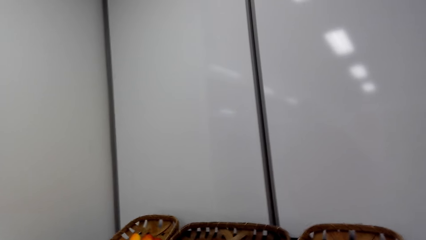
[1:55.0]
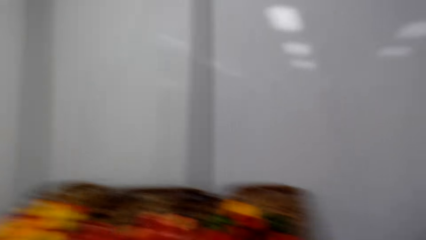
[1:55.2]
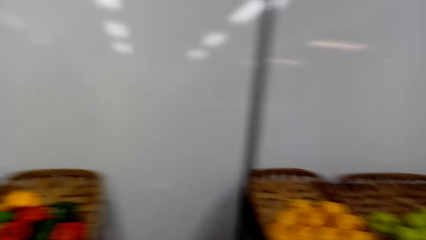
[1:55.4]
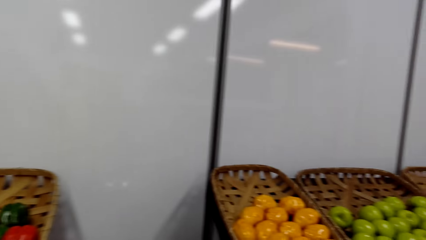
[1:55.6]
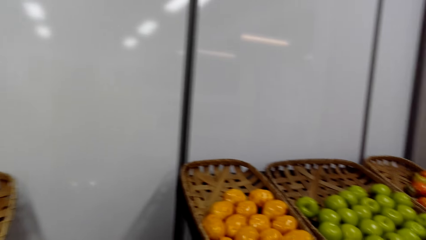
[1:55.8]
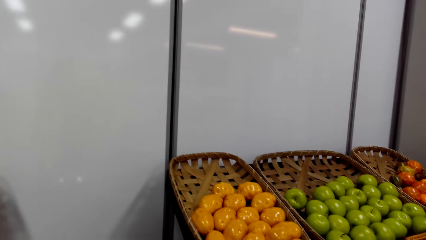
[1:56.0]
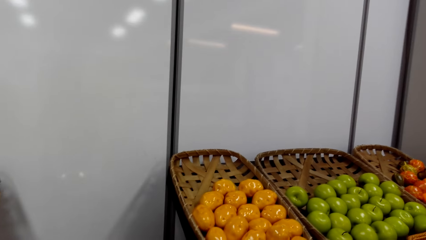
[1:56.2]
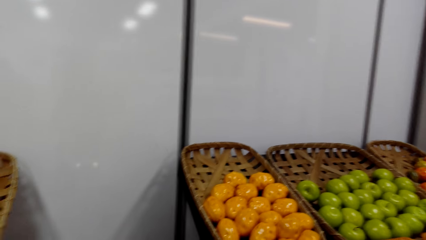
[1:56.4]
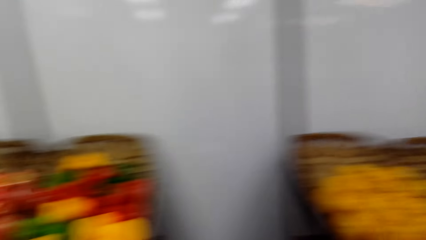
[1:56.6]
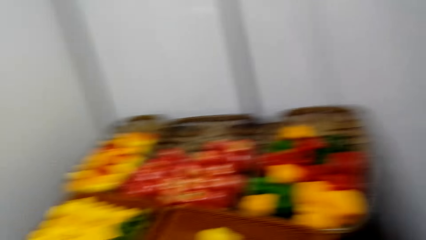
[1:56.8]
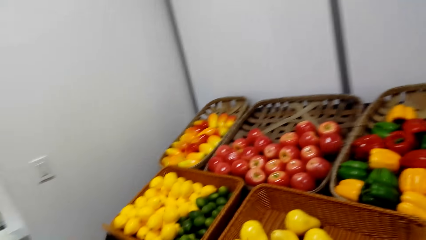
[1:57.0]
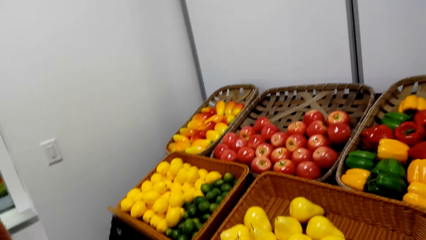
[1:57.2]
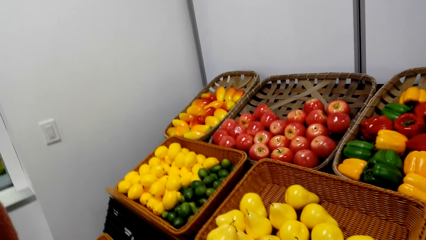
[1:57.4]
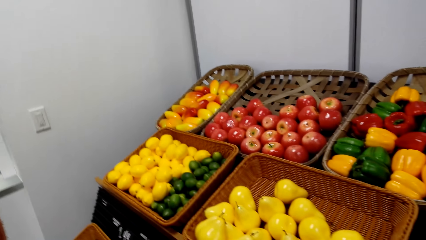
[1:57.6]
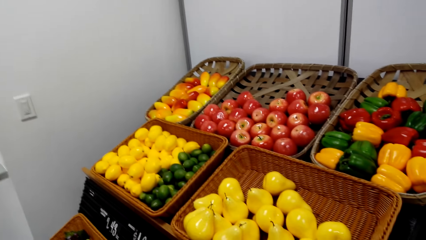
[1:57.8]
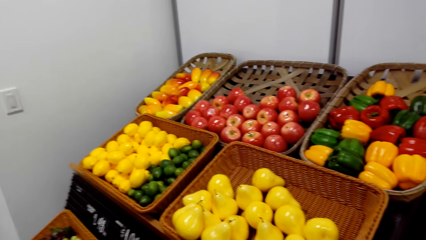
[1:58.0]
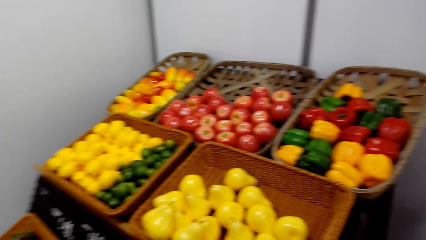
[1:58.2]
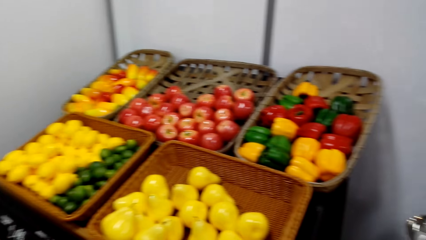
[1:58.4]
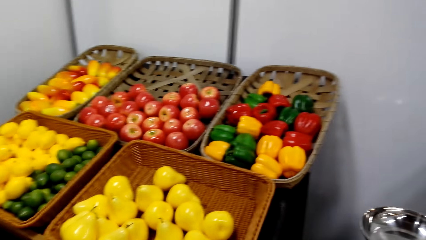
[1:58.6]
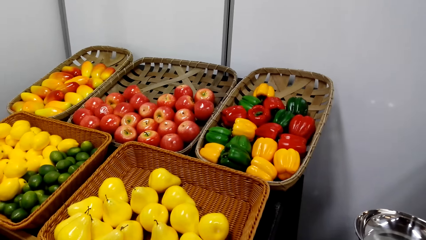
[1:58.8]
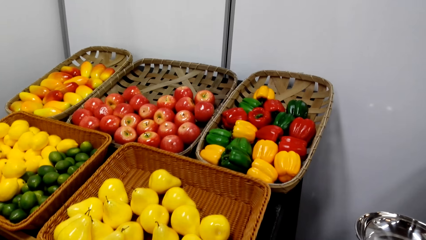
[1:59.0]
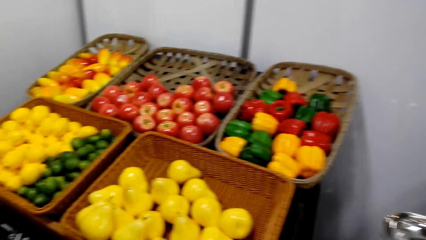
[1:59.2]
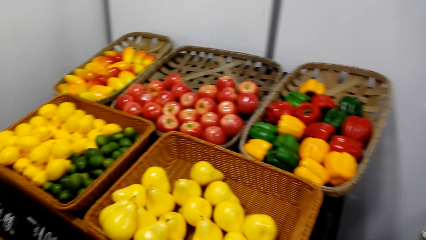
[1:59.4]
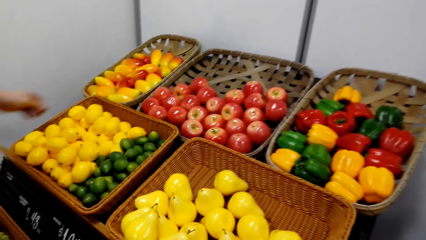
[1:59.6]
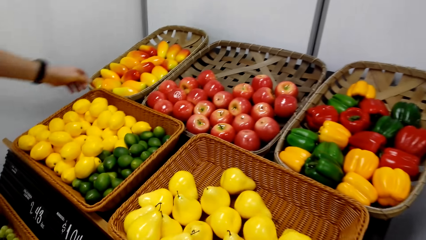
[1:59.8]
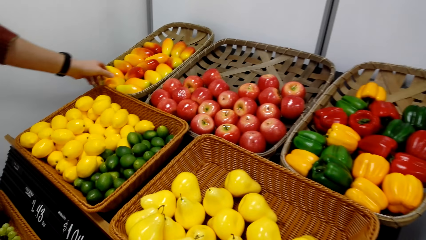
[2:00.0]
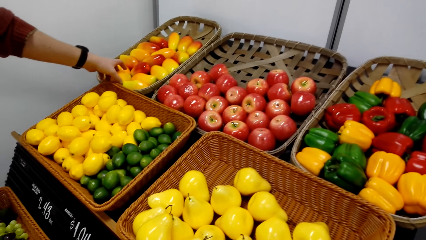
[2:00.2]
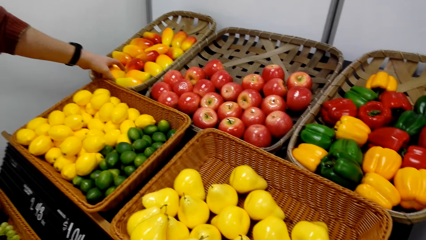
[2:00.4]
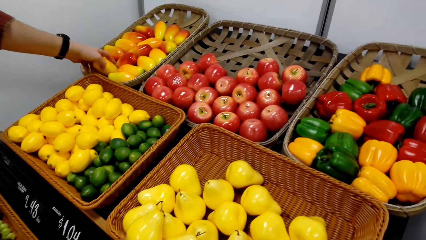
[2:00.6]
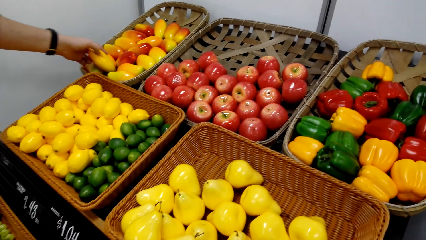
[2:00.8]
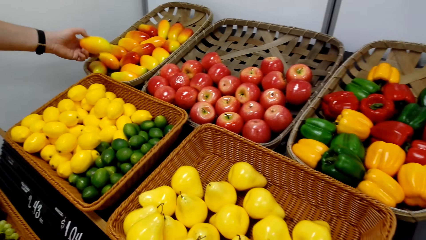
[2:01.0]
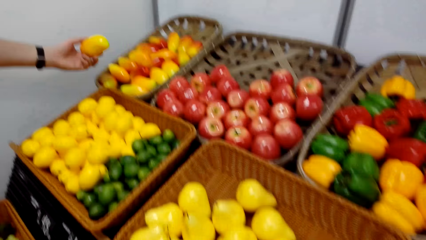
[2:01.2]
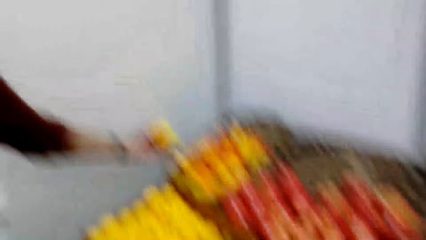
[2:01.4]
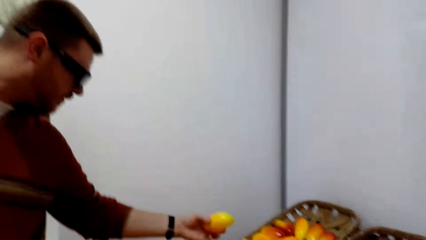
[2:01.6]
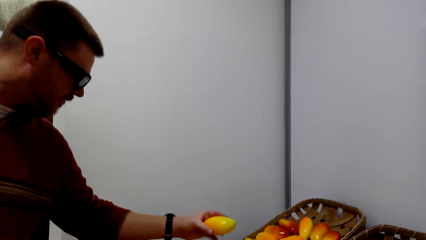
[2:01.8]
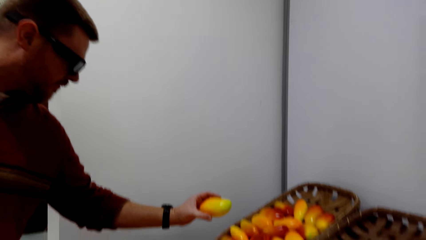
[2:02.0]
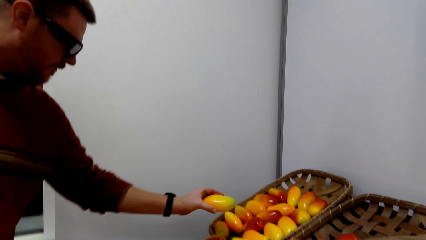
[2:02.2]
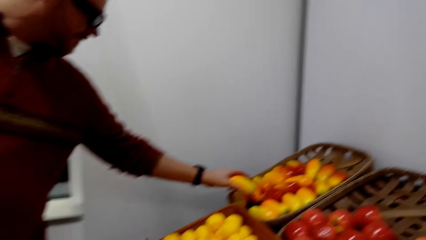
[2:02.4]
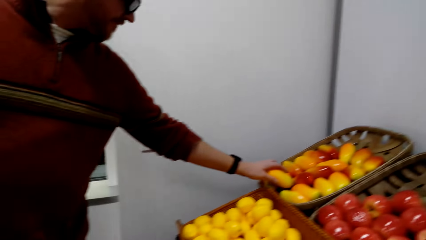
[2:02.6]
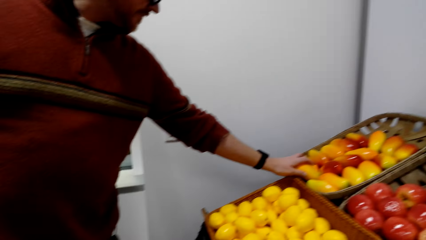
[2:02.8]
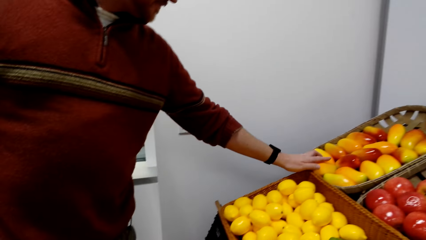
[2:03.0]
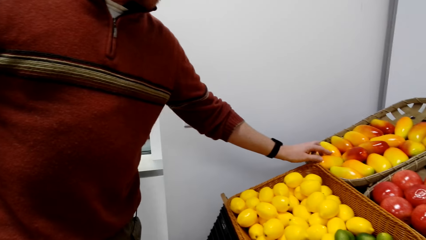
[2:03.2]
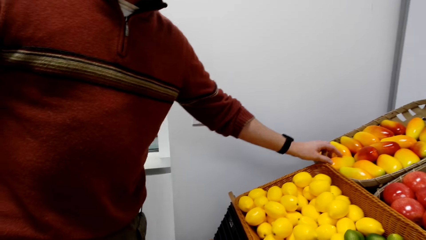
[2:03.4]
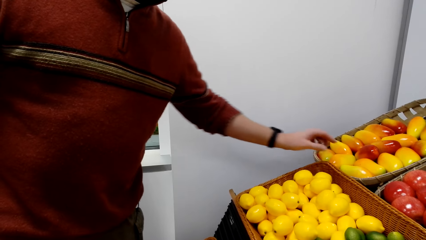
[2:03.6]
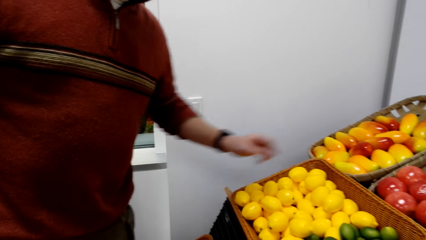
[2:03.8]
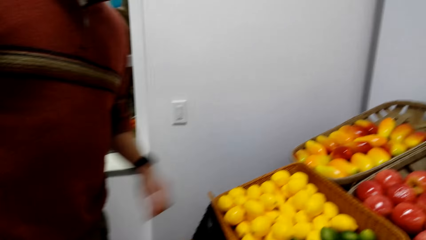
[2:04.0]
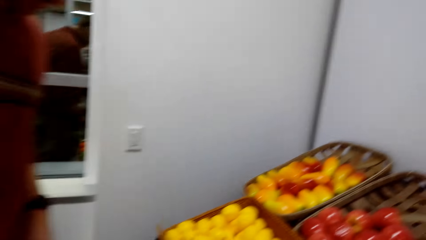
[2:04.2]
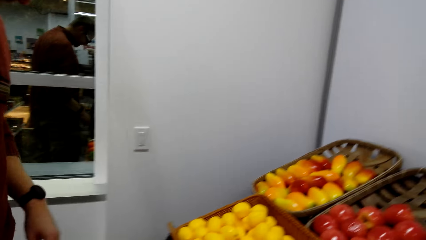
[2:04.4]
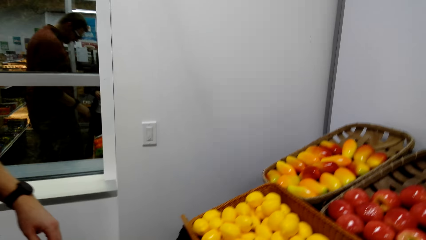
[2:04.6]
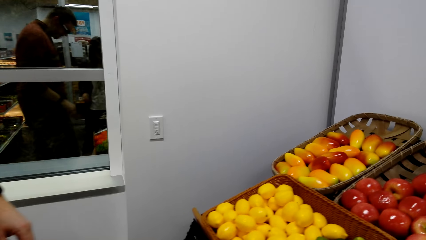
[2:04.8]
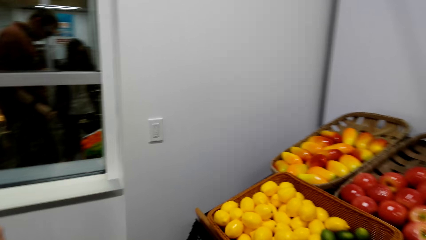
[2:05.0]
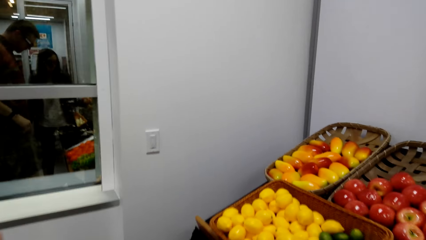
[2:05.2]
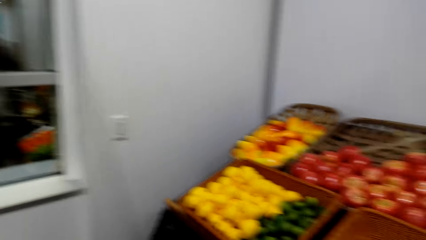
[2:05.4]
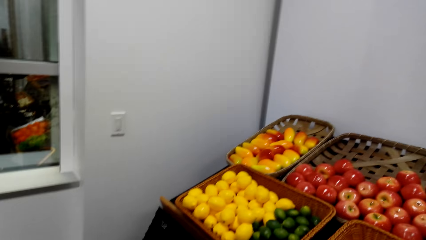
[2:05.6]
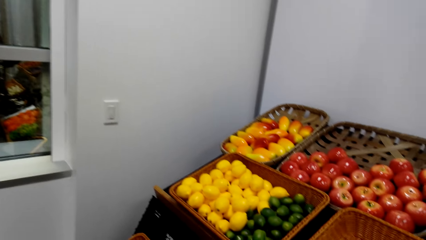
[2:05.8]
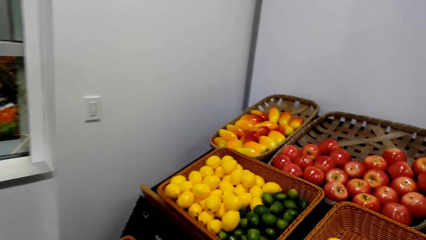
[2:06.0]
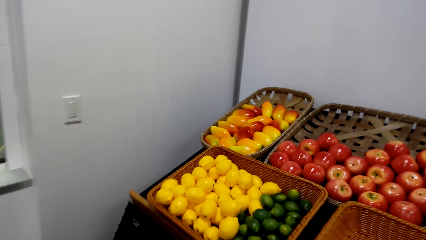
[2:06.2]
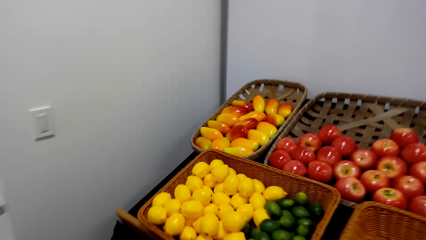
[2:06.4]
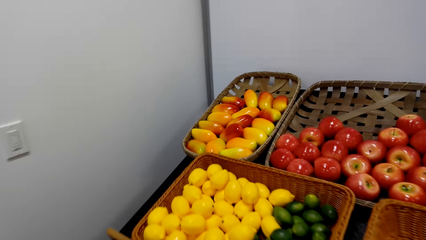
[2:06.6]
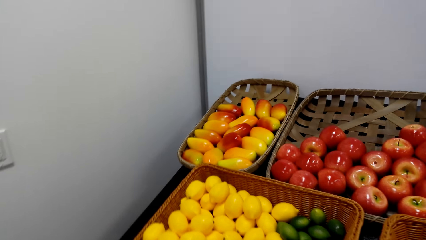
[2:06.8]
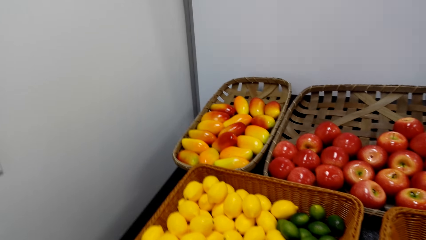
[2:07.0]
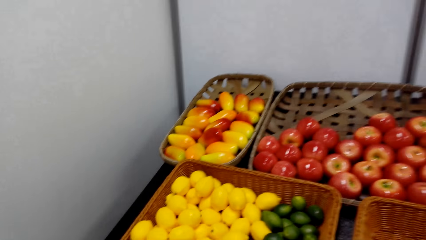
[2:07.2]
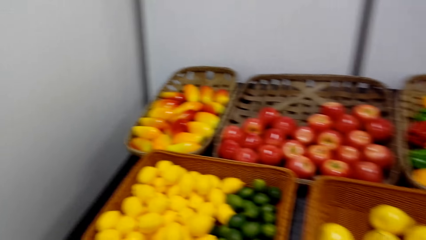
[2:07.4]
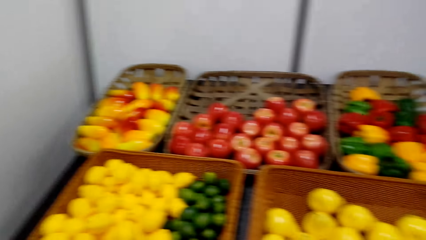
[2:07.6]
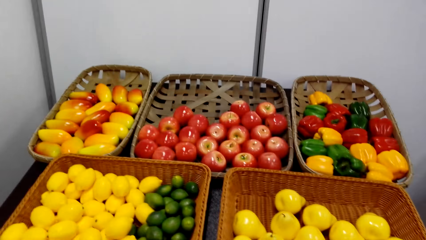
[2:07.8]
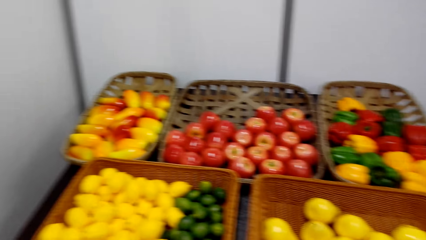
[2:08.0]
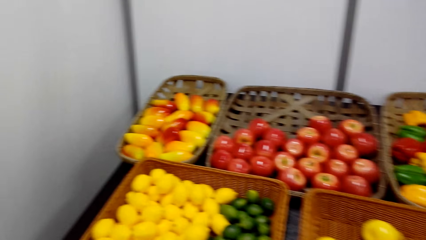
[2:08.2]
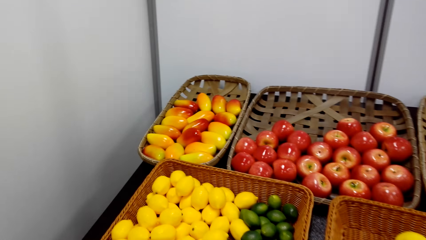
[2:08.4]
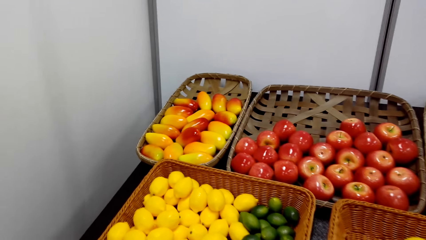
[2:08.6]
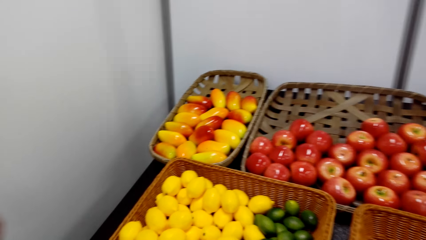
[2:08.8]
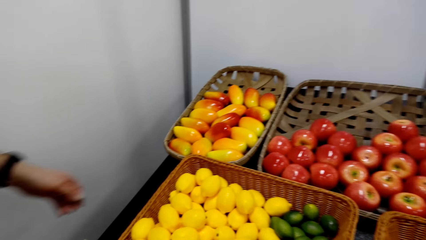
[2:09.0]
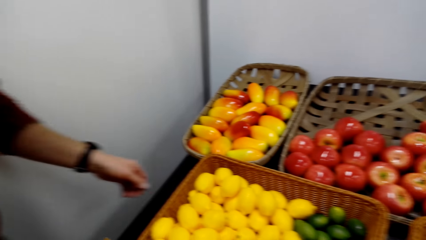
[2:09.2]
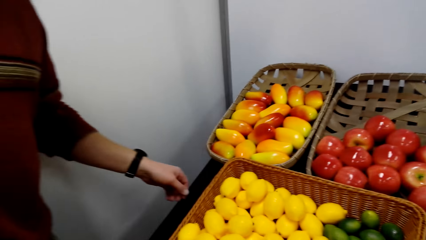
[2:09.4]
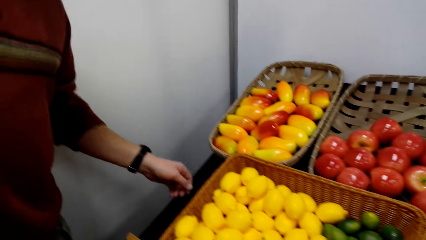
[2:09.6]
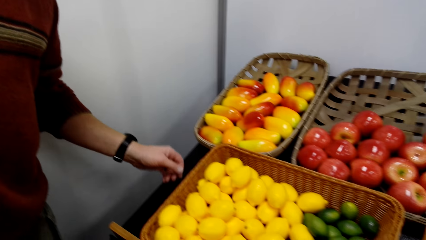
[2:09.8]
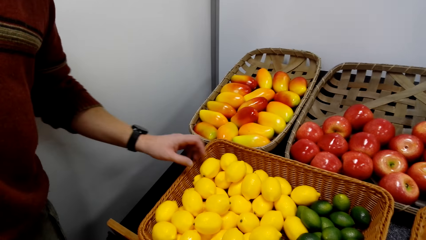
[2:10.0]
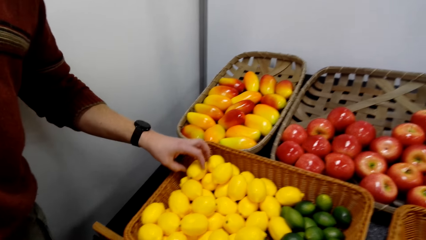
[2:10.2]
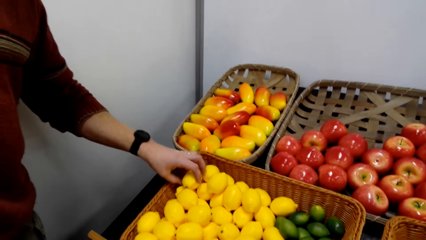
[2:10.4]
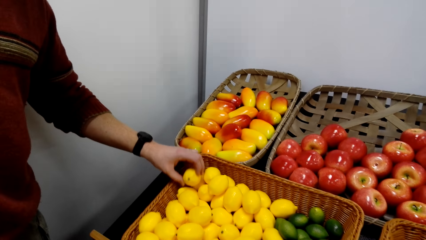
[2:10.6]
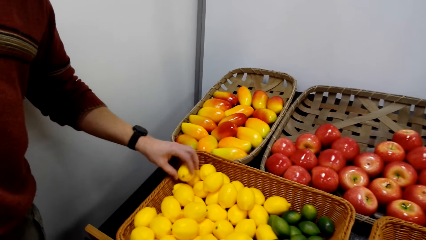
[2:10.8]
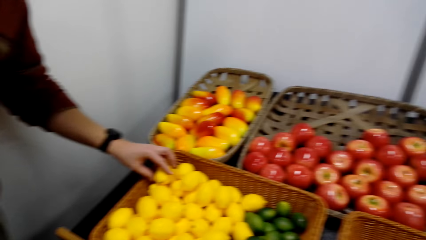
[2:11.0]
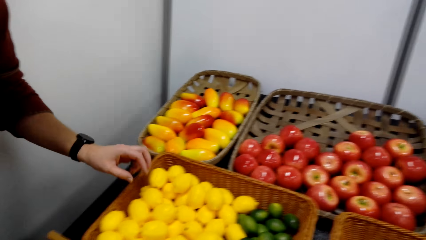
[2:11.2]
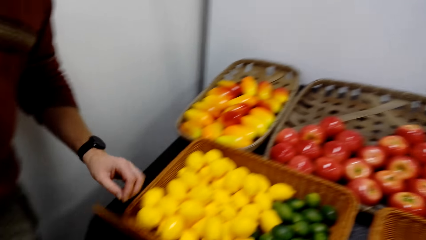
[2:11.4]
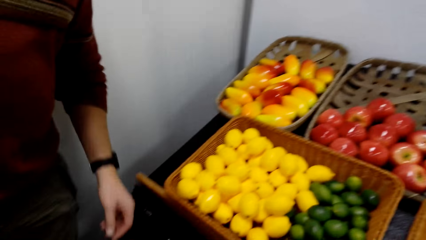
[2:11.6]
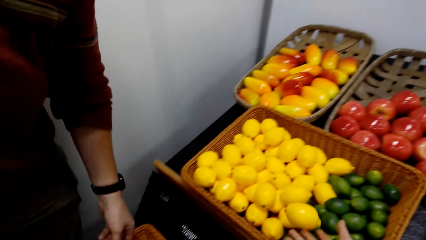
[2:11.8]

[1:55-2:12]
A man picks up a mango. The man puts the mango in the basket.
